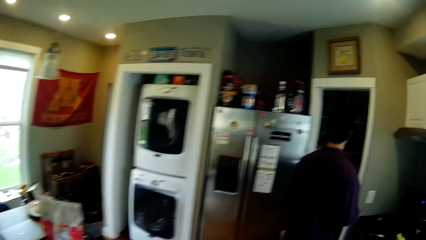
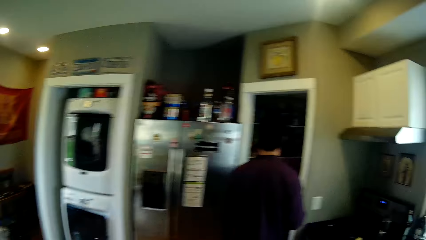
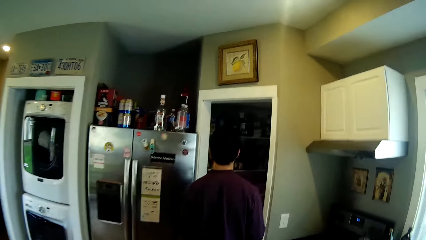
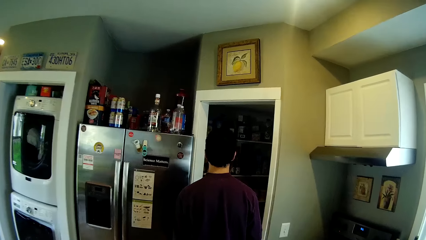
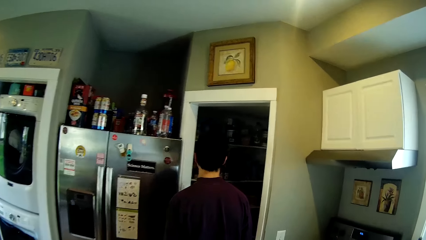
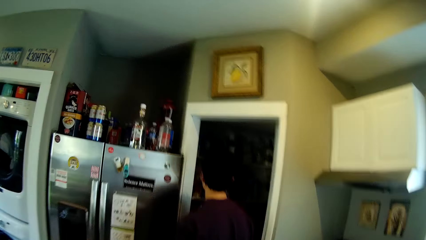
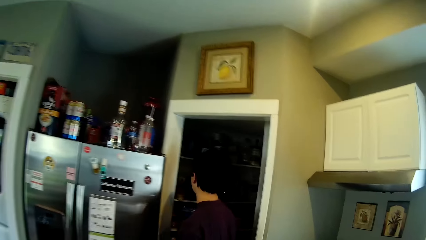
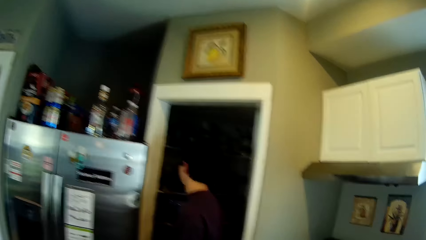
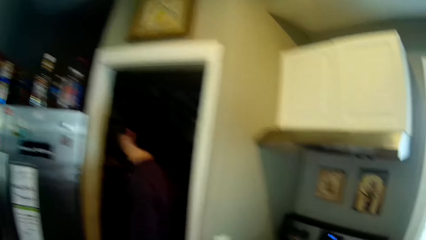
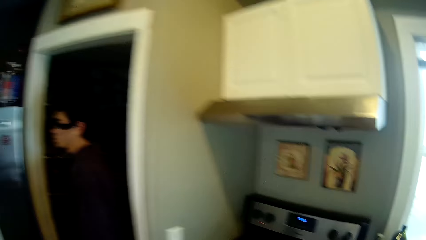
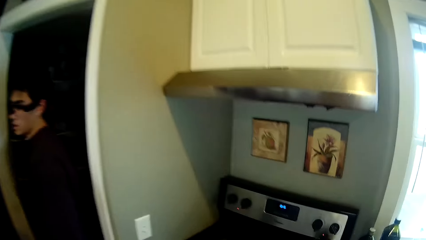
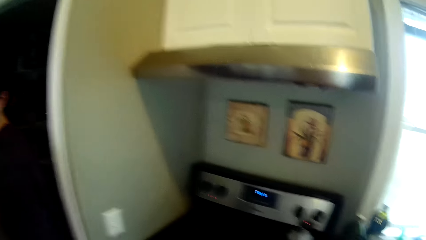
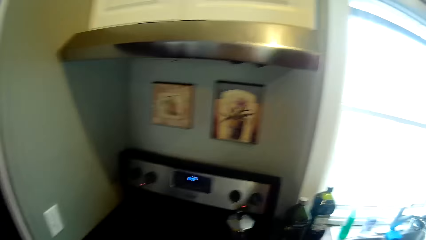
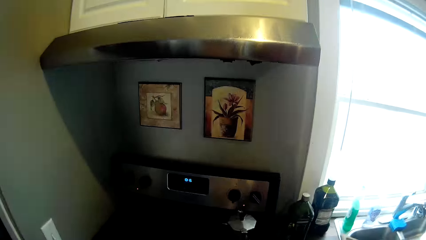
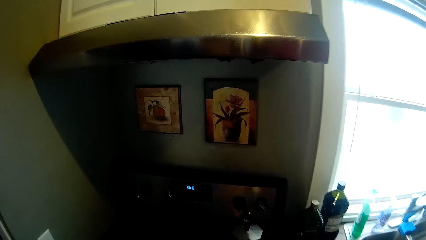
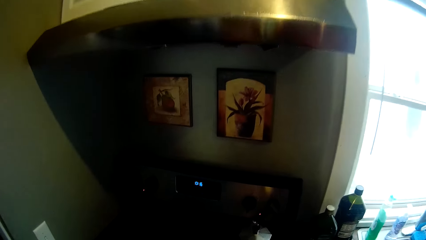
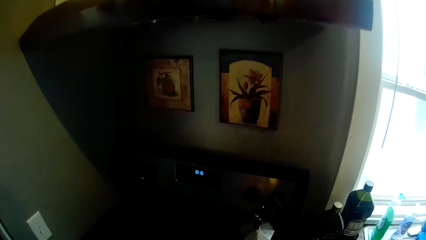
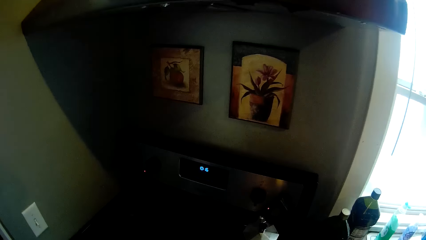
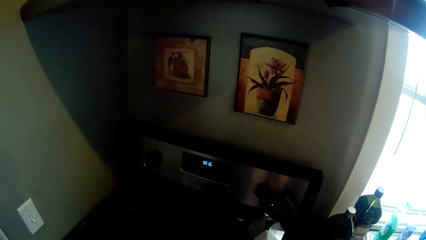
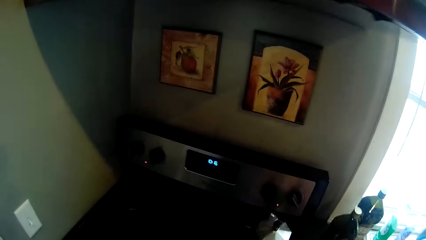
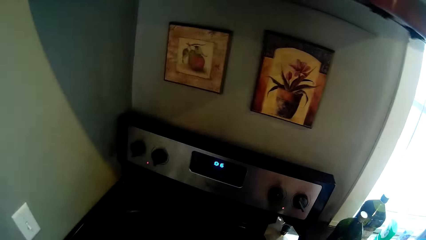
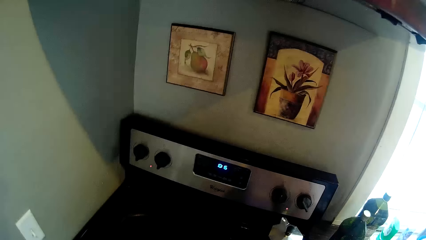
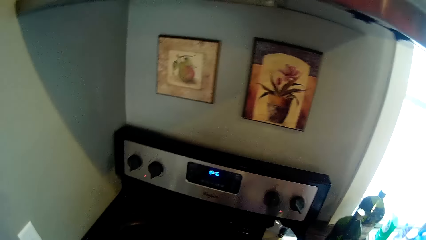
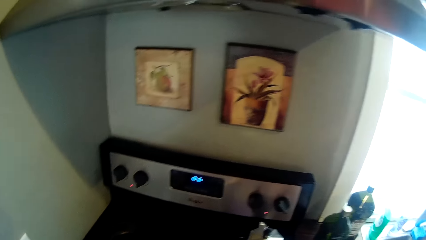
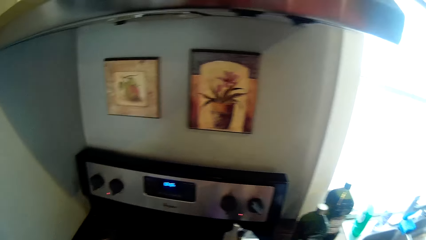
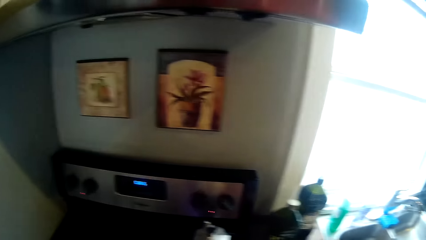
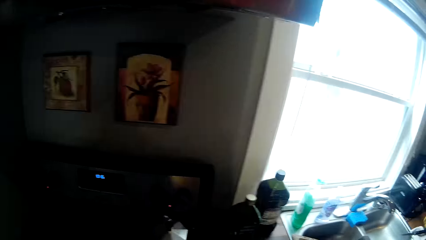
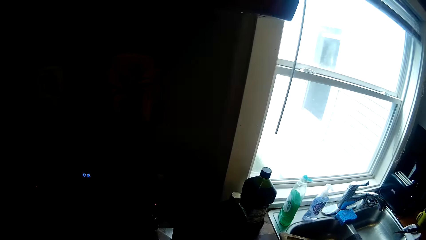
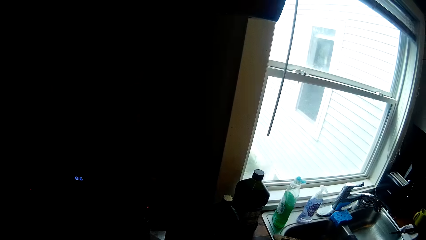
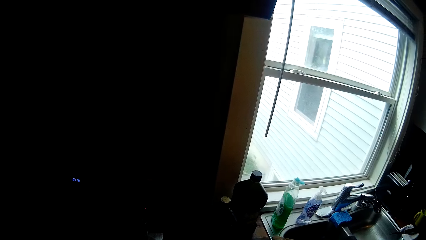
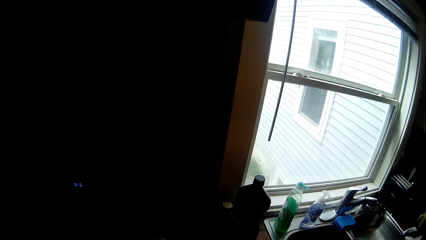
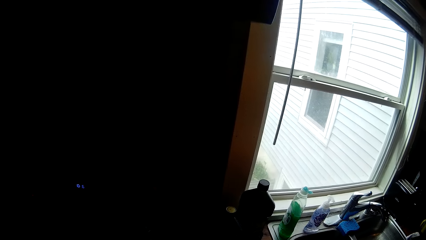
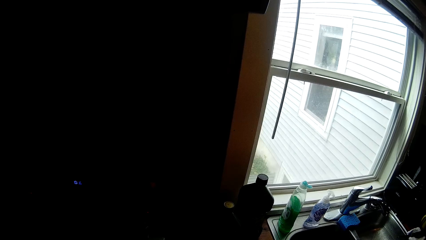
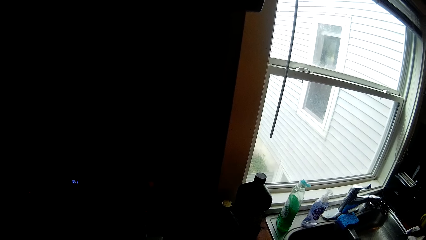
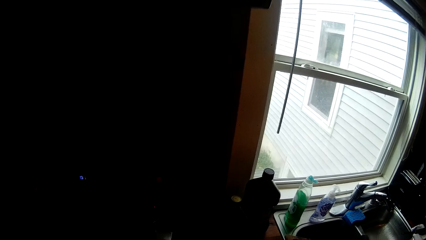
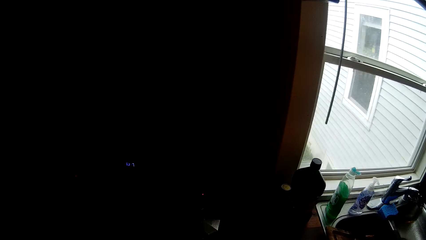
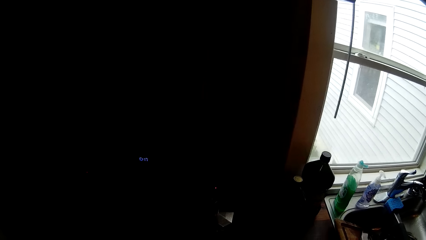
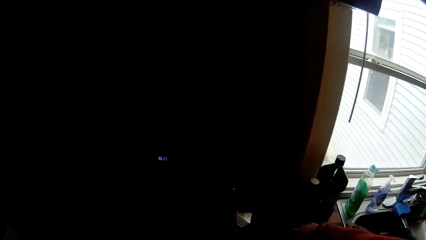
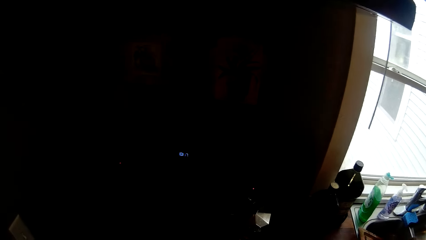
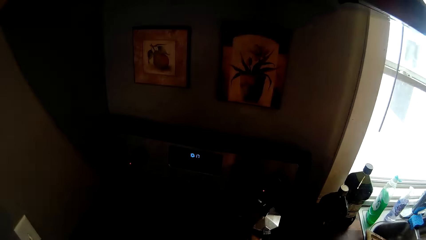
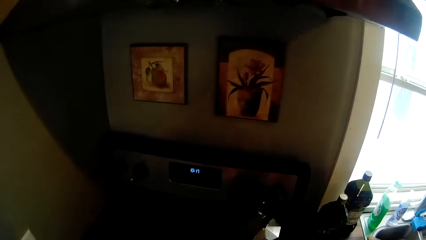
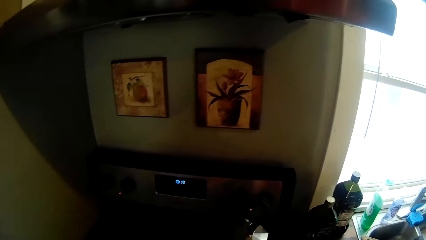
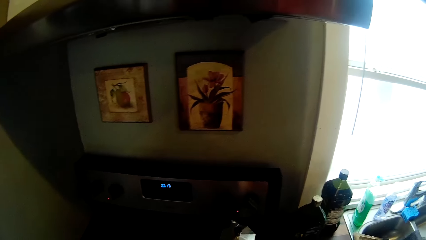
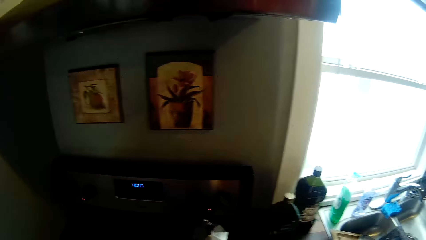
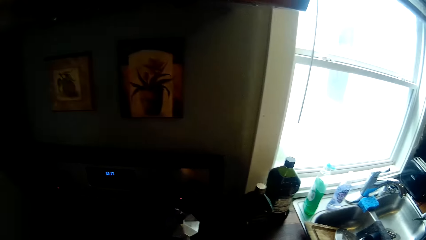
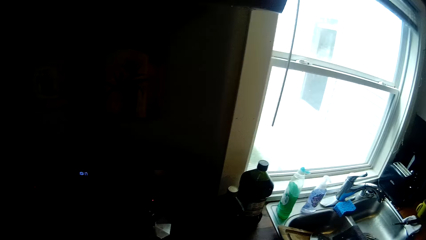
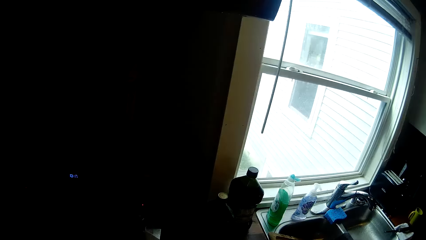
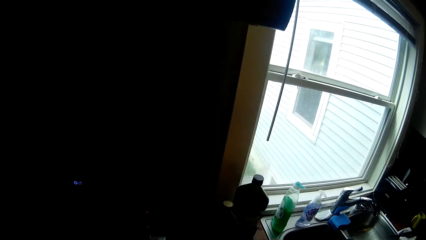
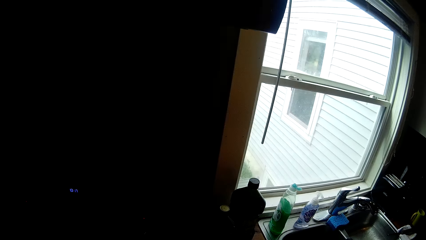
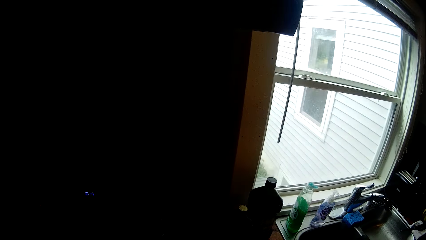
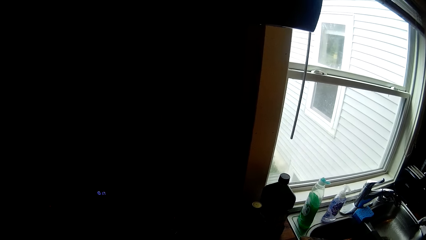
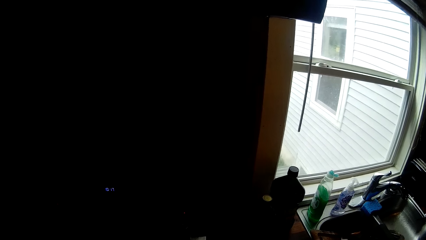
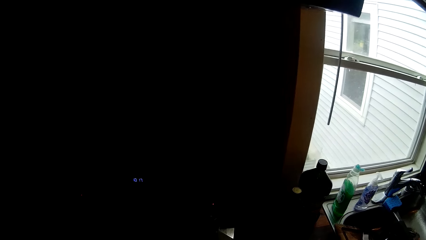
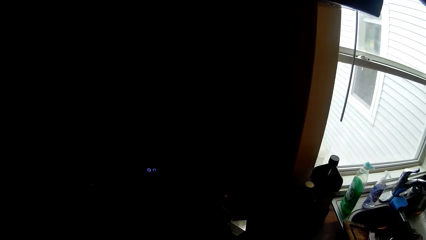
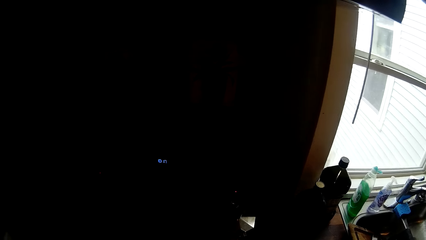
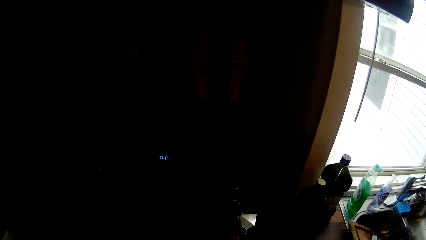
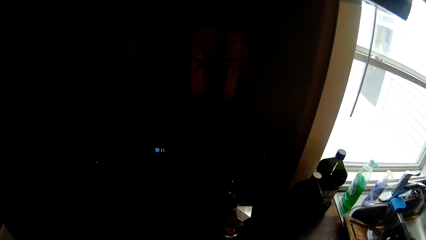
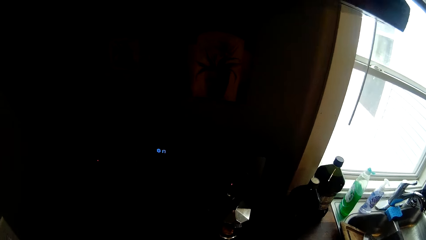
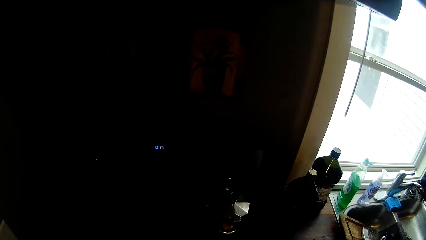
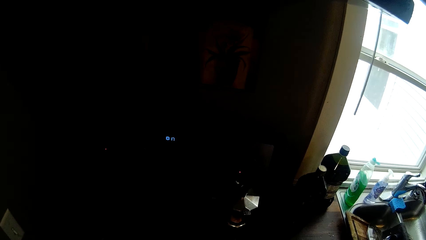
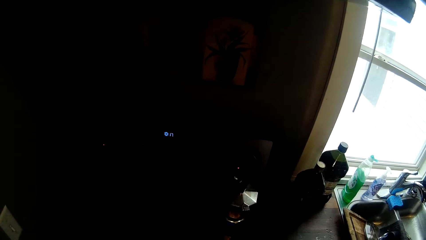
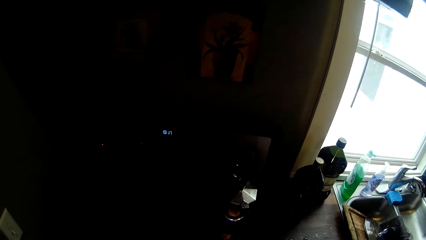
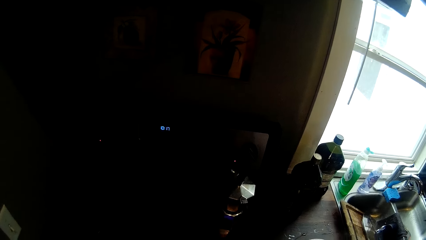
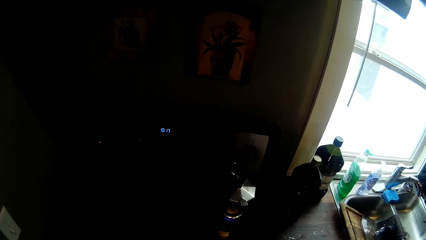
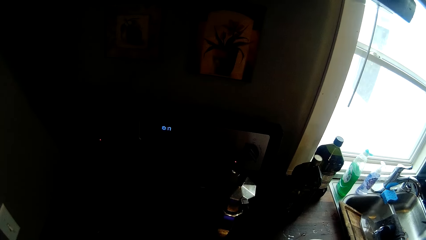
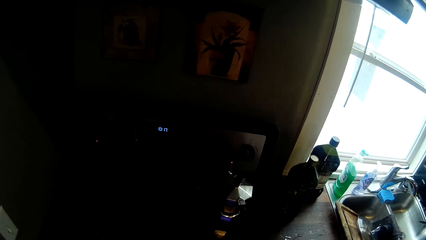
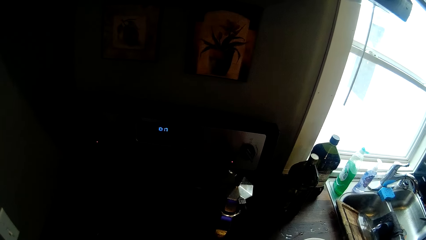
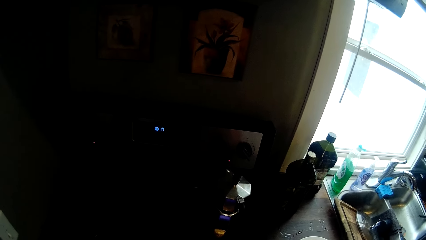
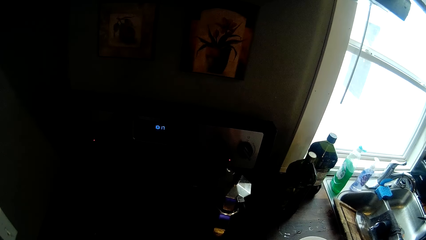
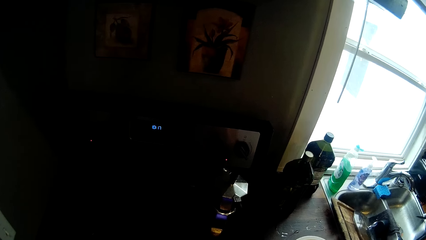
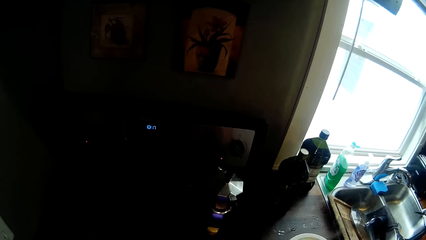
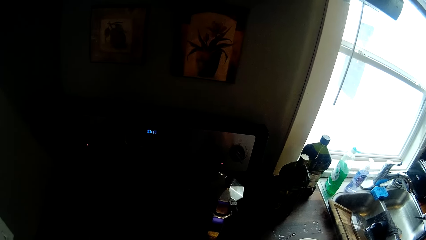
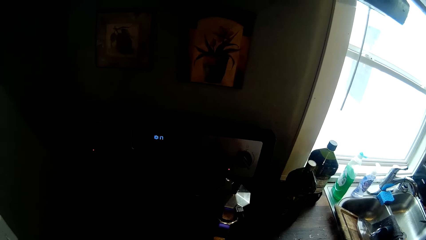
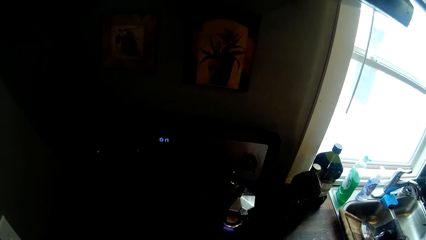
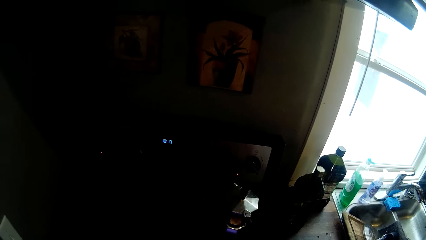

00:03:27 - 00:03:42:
A man walks around. The camera wearer walks around. He cooks. He interacts with a man and another man.
